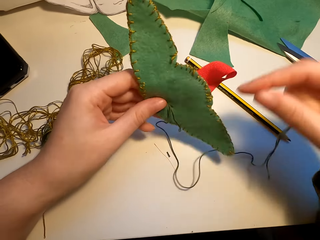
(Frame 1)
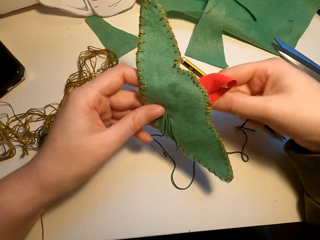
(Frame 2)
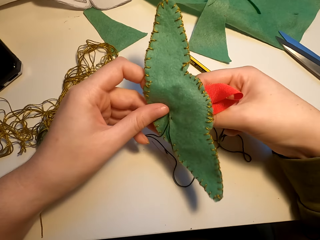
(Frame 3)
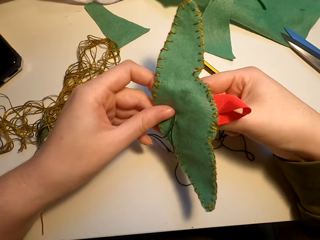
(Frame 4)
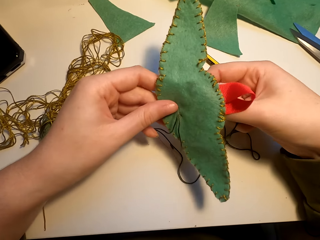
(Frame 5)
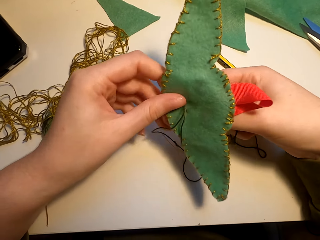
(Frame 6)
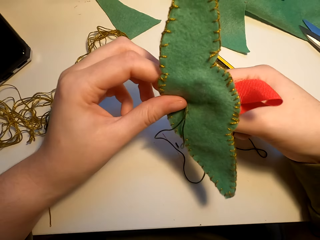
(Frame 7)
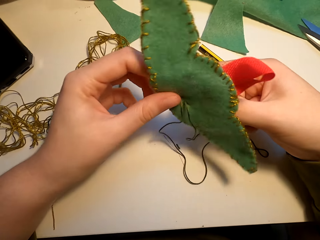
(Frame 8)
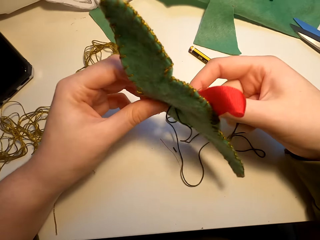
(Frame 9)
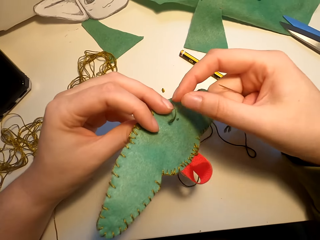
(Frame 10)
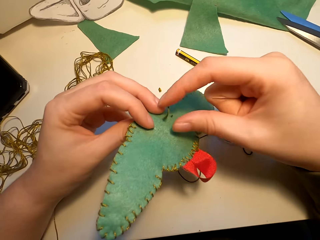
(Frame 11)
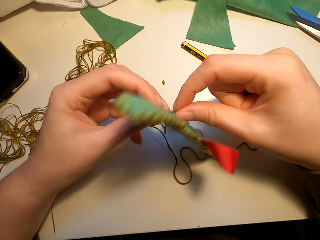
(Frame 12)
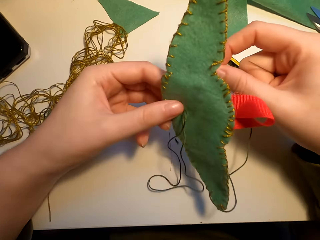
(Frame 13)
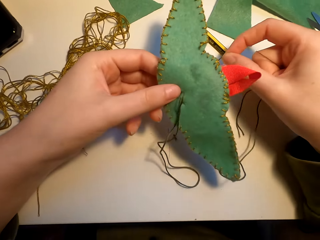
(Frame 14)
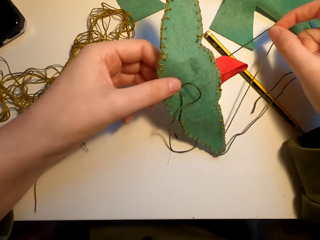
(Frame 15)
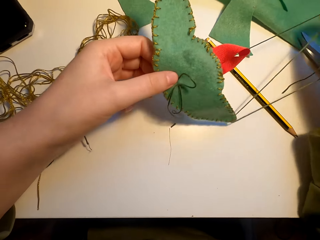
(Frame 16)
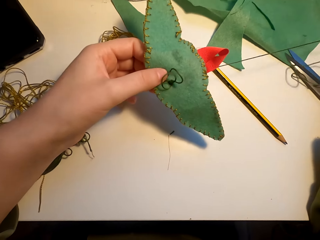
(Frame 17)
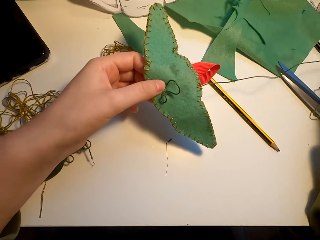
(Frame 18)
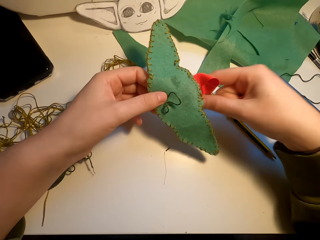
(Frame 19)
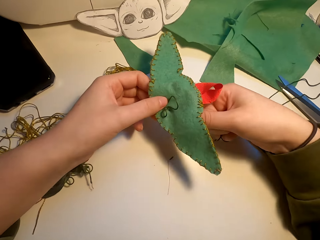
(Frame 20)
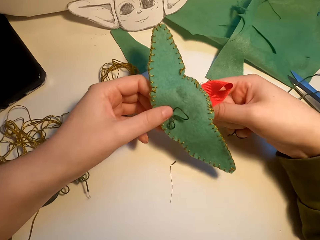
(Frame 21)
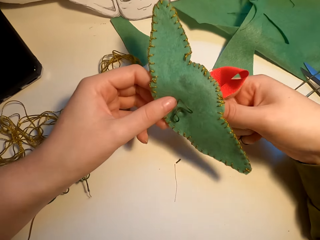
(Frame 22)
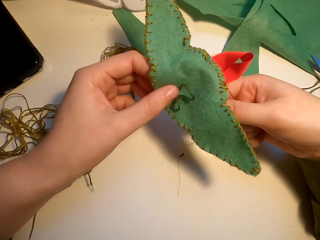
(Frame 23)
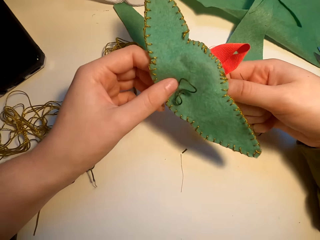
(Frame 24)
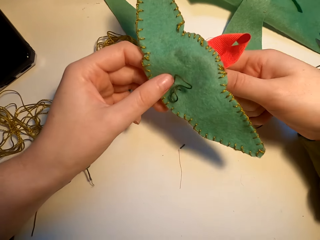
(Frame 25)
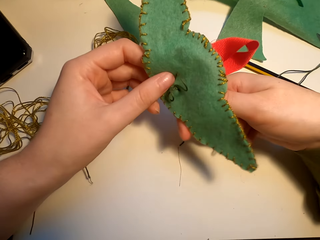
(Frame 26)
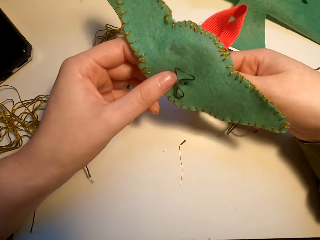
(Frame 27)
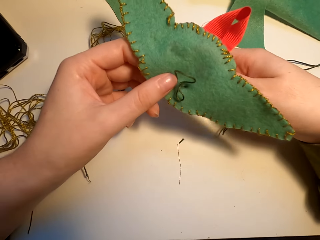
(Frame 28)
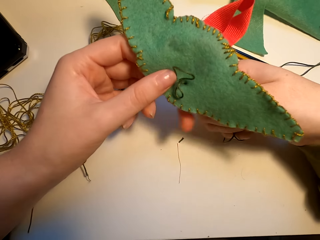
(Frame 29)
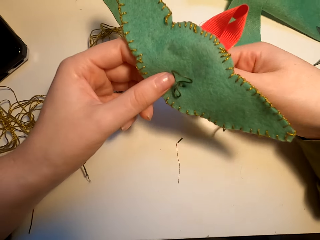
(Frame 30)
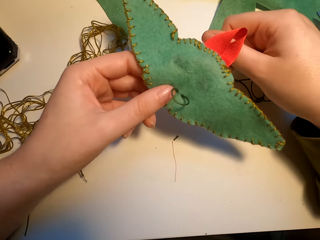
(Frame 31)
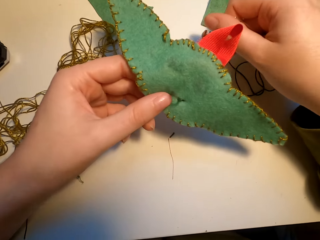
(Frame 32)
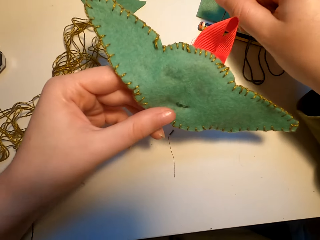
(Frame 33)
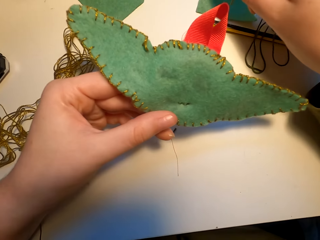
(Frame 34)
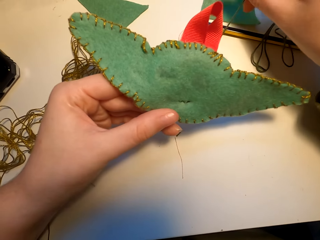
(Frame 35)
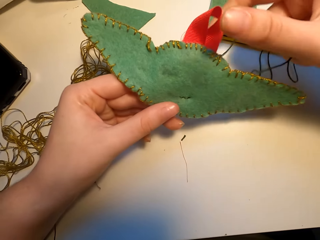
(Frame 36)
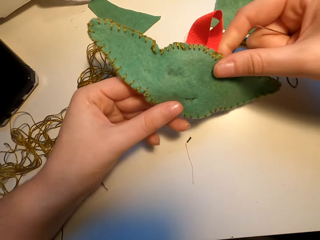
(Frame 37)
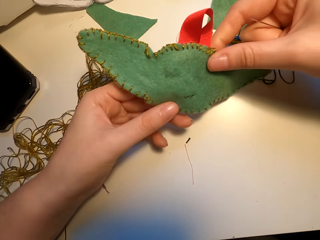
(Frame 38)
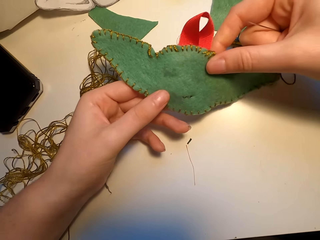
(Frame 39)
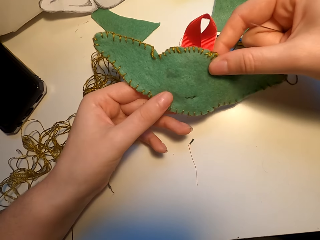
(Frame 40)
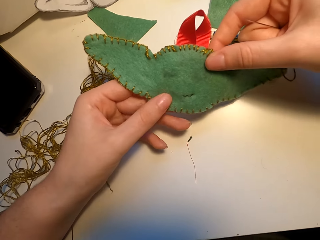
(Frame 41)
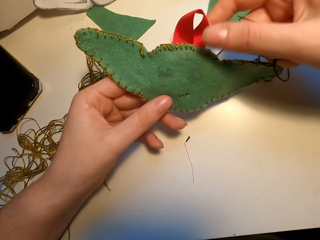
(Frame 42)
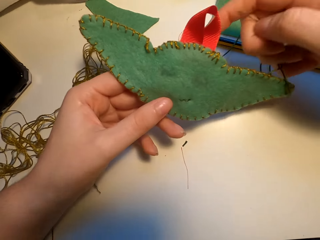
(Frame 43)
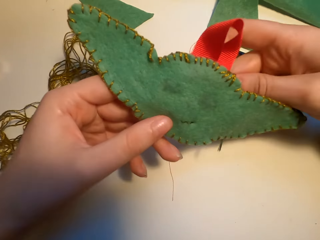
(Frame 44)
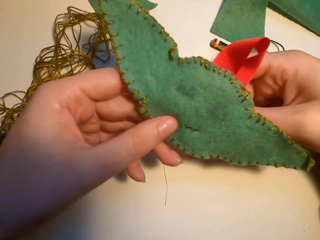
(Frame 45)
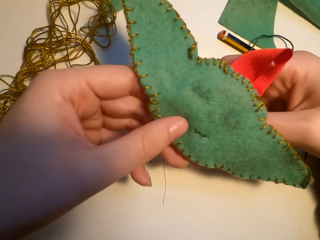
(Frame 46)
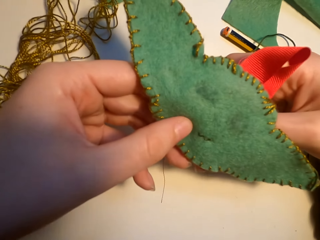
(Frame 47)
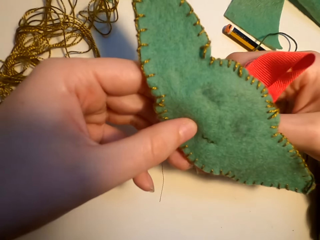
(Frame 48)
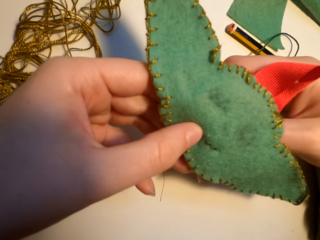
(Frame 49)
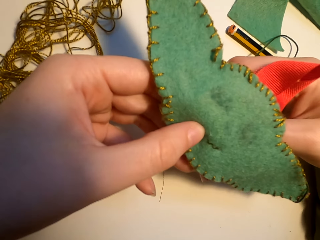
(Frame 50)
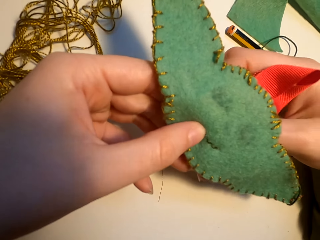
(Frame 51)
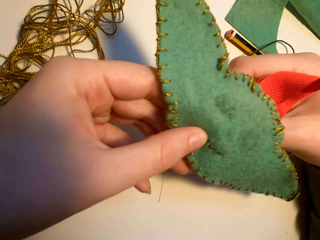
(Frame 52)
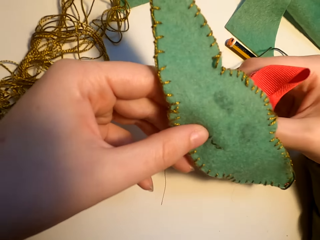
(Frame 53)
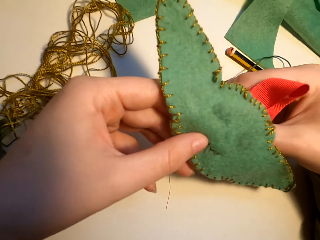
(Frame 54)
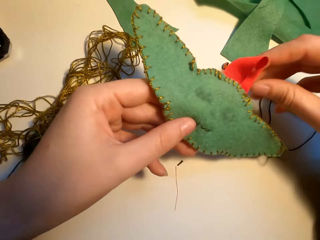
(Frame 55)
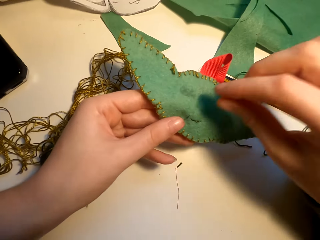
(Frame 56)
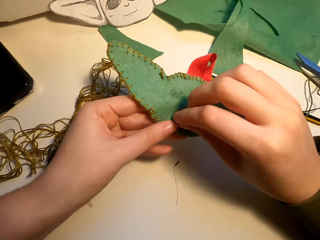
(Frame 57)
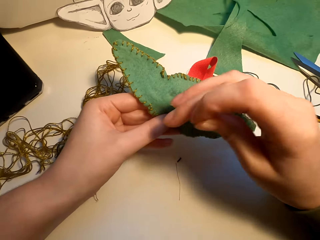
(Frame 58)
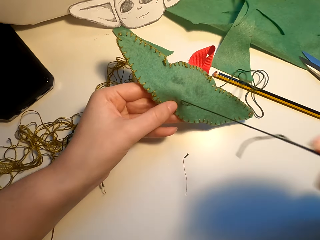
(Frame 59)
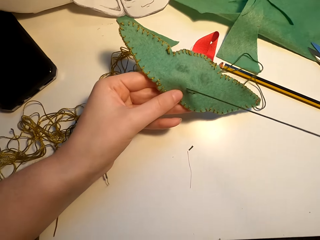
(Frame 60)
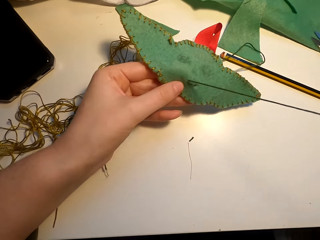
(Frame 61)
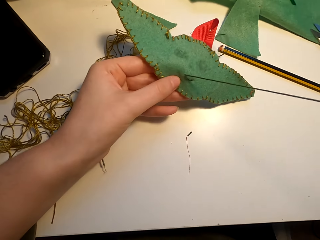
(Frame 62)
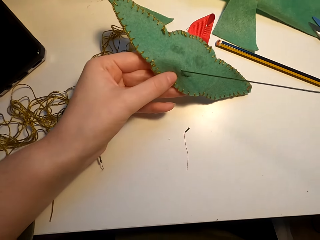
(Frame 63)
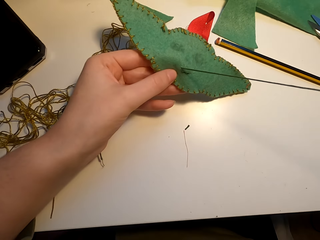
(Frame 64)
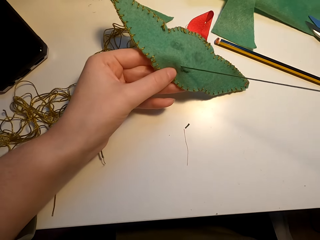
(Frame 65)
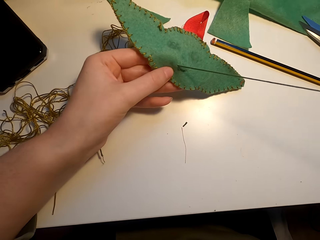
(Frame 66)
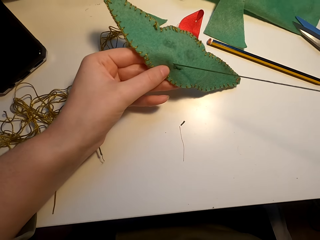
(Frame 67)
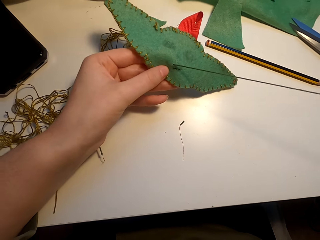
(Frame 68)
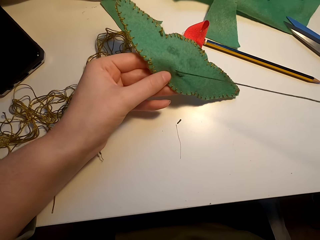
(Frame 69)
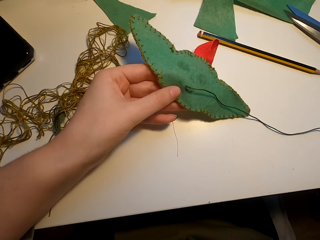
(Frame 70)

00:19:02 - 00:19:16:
The camera wearer straightens the fabric. They align the fabric and sew the fabric.

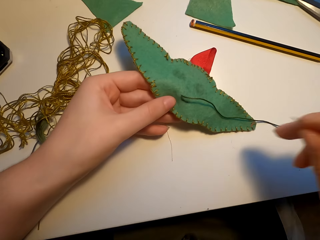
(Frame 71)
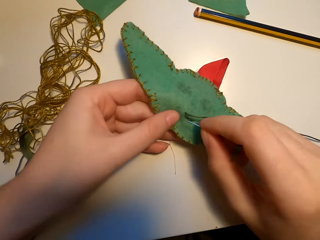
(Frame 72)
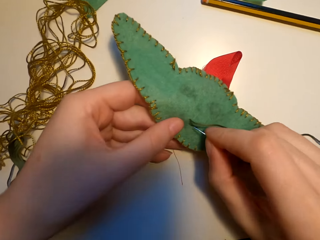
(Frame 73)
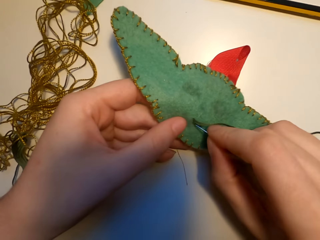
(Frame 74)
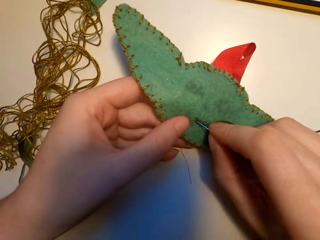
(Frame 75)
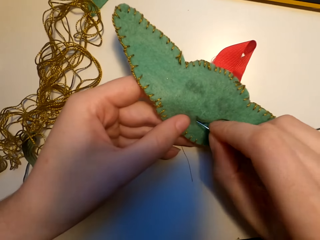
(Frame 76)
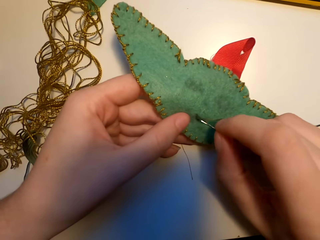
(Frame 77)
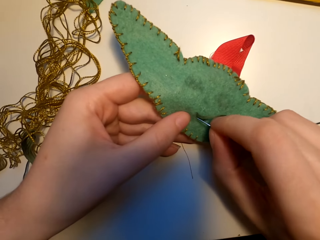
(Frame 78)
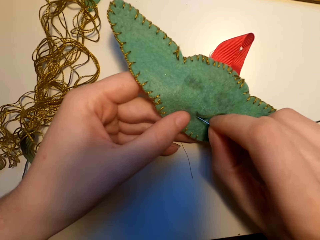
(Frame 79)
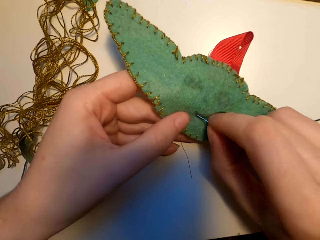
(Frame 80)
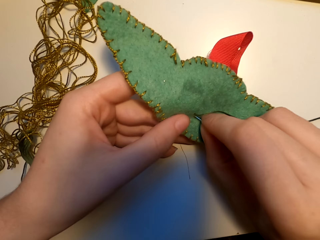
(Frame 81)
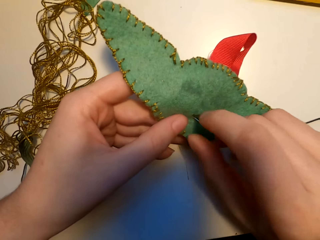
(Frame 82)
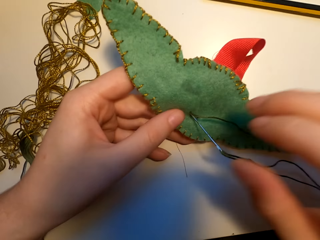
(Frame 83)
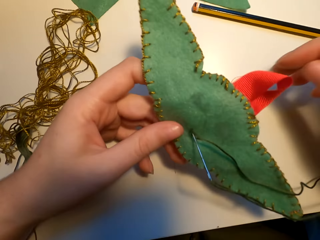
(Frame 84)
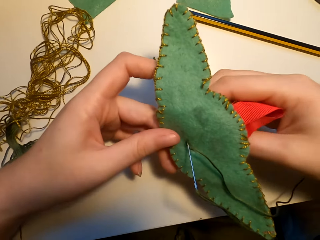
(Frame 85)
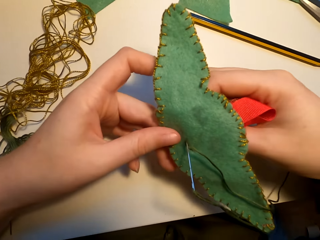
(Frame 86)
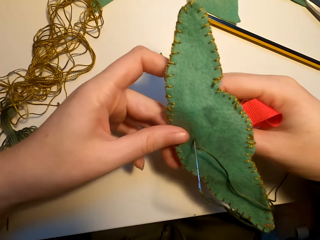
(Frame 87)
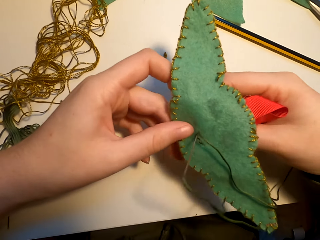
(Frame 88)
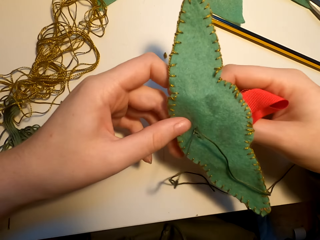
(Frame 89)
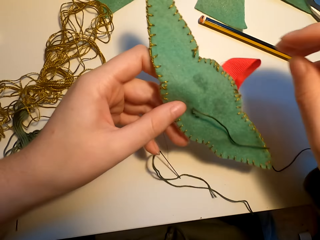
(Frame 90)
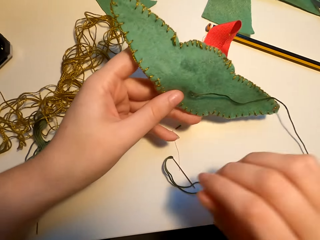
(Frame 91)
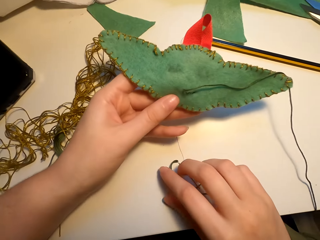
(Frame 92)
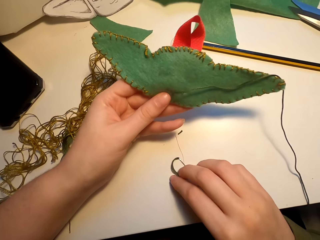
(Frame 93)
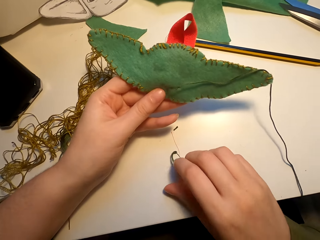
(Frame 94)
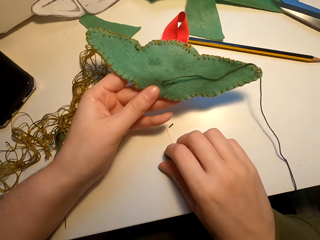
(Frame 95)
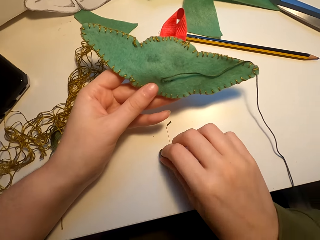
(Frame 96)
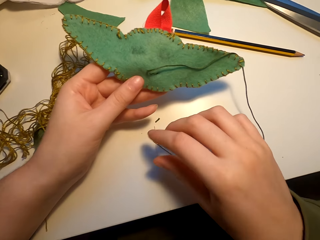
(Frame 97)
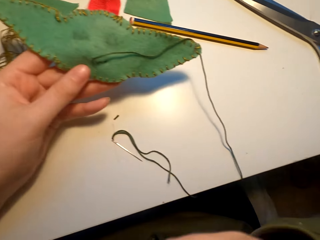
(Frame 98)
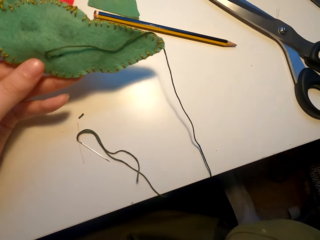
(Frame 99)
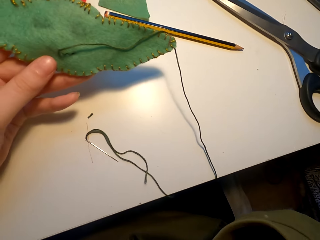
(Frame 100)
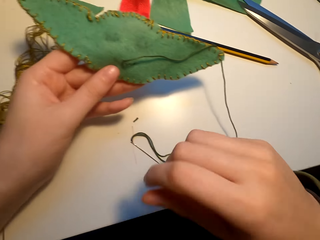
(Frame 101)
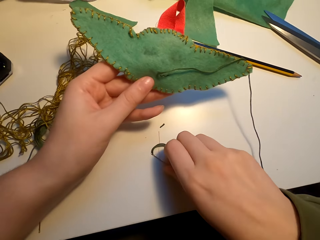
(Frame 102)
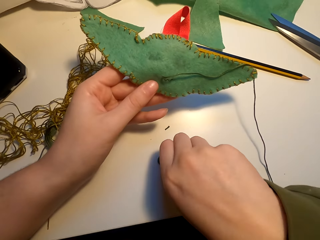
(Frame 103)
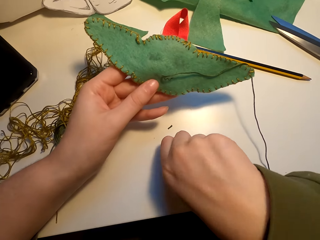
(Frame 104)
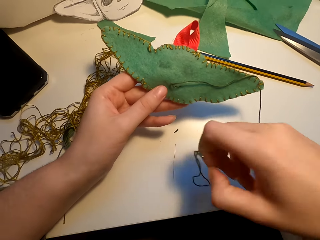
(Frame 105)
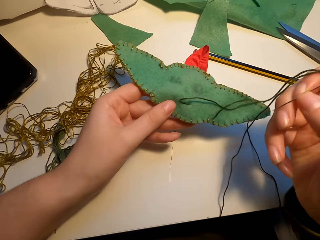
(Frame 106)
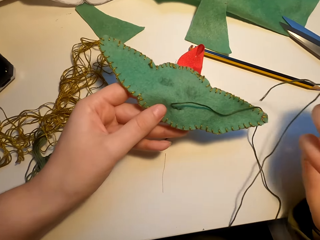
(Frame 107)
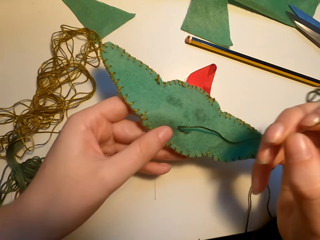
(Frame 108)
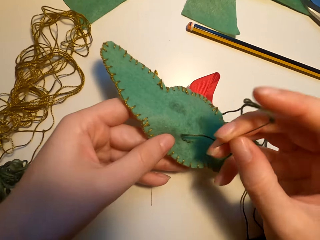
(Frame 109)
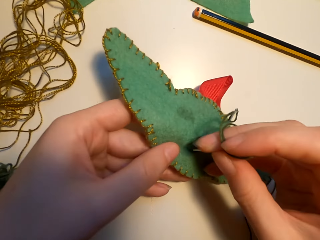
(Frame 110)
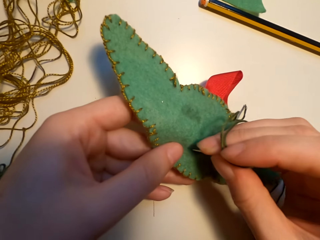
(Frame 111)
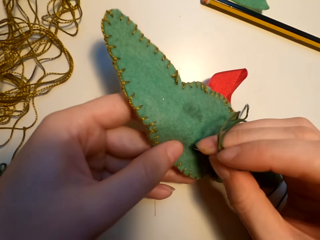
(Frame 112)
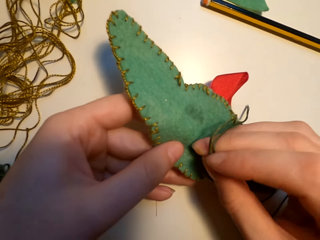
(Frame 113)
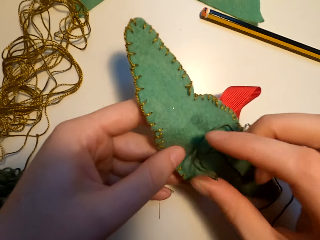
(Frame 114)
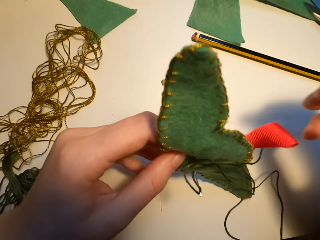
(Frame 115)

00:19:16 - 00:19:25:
The camera wearer drops the needle on the table. They do something. They pick up the needle.
